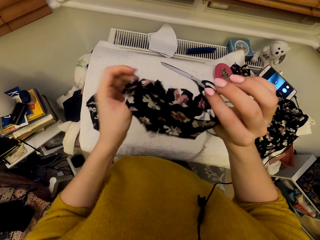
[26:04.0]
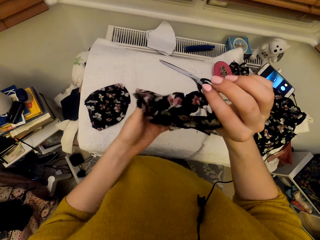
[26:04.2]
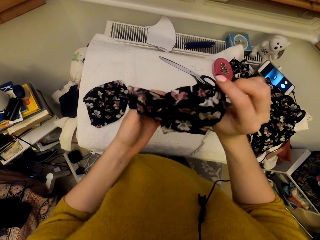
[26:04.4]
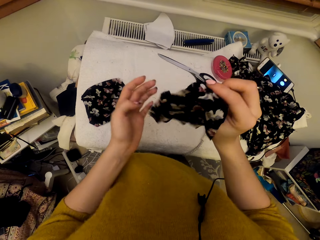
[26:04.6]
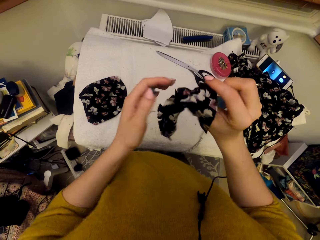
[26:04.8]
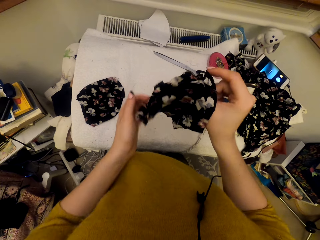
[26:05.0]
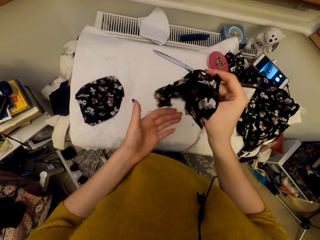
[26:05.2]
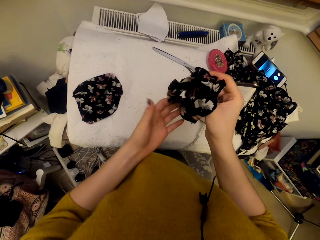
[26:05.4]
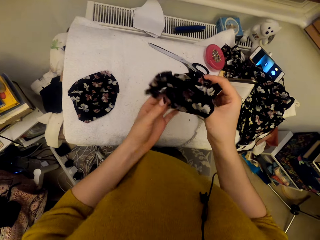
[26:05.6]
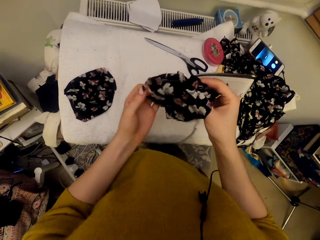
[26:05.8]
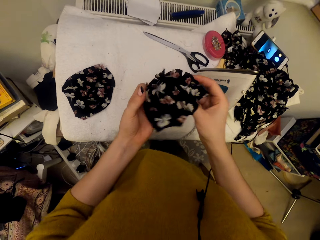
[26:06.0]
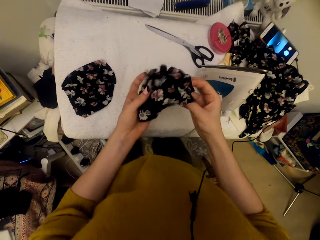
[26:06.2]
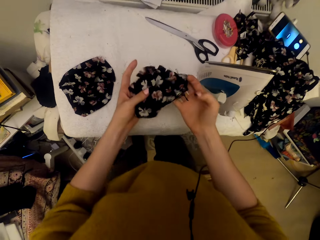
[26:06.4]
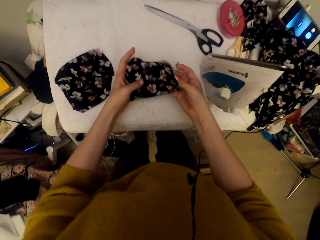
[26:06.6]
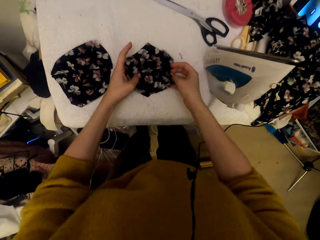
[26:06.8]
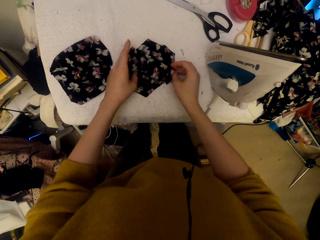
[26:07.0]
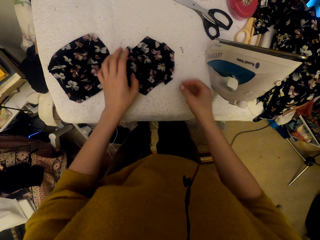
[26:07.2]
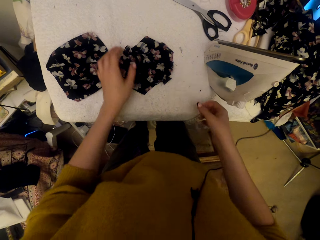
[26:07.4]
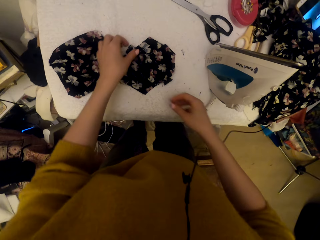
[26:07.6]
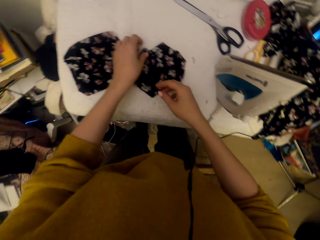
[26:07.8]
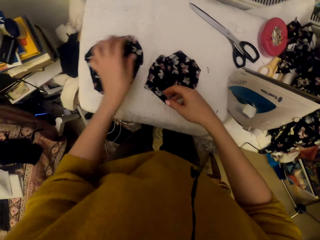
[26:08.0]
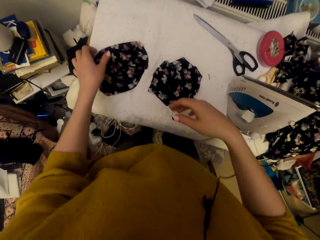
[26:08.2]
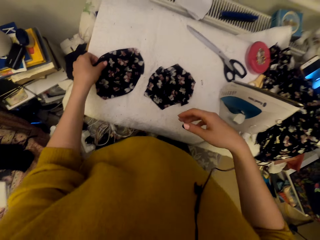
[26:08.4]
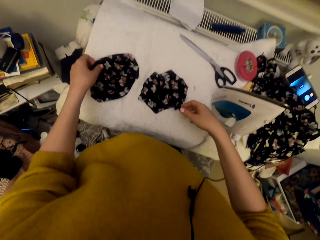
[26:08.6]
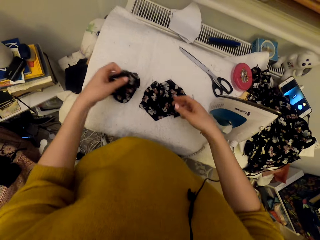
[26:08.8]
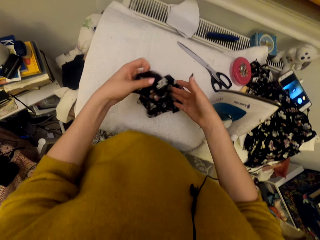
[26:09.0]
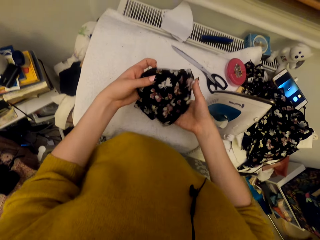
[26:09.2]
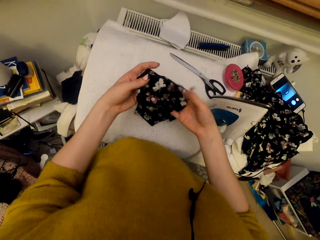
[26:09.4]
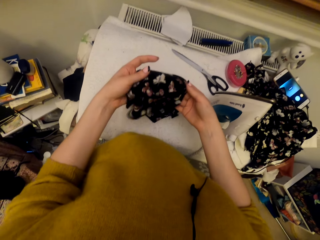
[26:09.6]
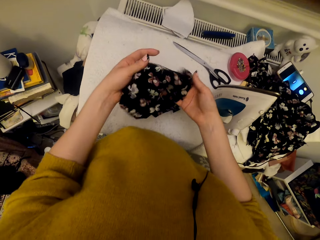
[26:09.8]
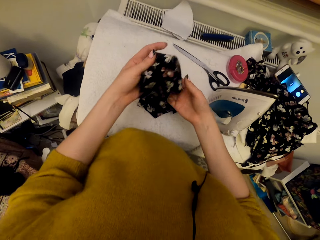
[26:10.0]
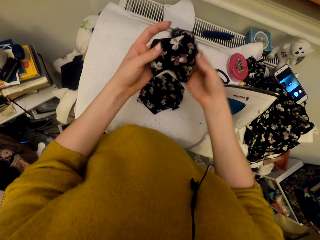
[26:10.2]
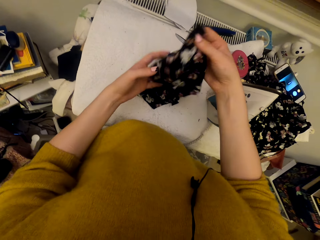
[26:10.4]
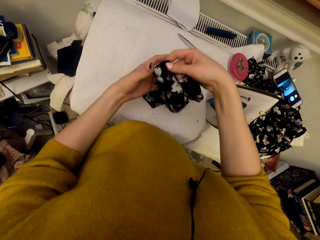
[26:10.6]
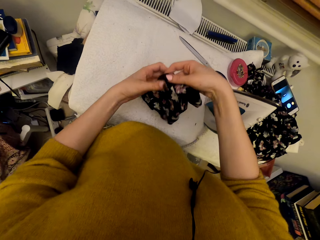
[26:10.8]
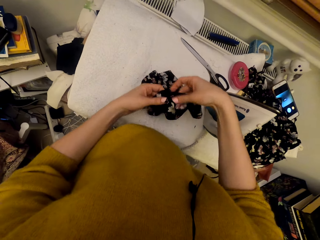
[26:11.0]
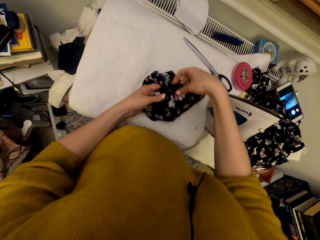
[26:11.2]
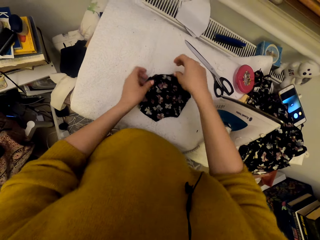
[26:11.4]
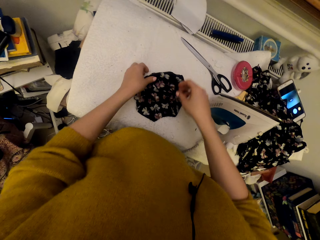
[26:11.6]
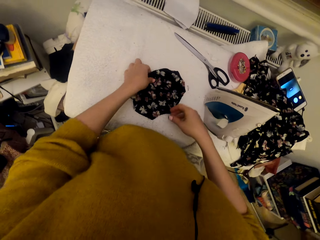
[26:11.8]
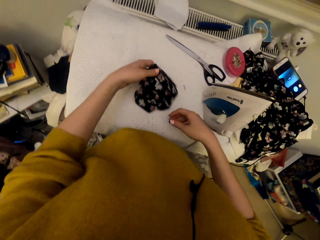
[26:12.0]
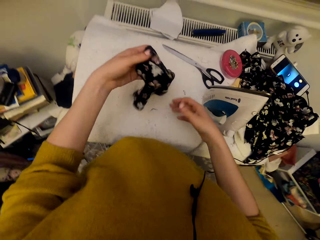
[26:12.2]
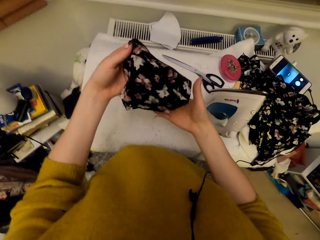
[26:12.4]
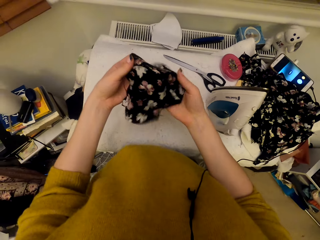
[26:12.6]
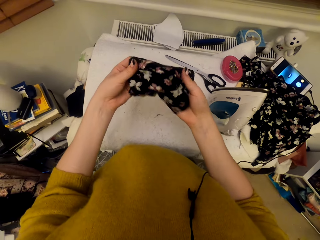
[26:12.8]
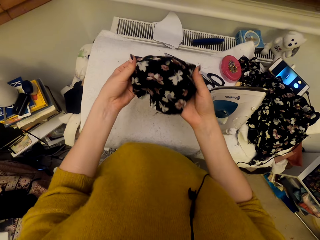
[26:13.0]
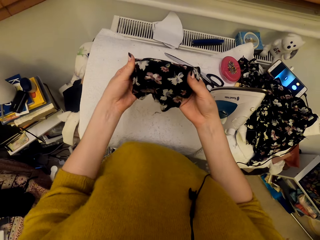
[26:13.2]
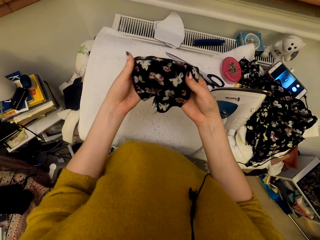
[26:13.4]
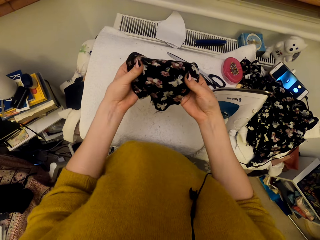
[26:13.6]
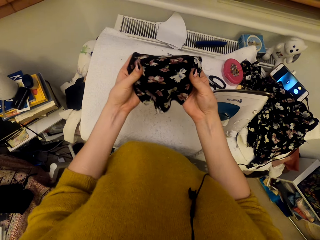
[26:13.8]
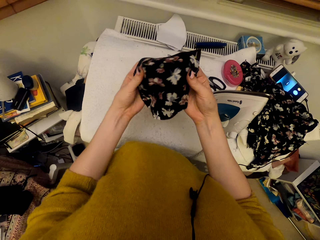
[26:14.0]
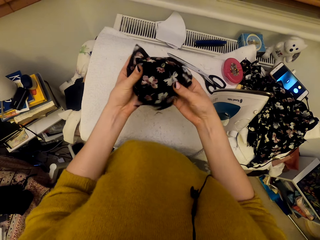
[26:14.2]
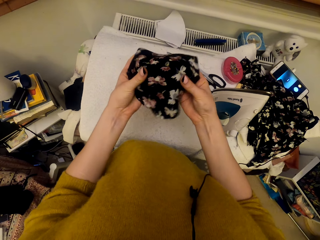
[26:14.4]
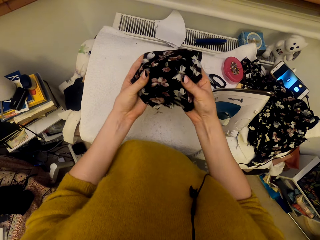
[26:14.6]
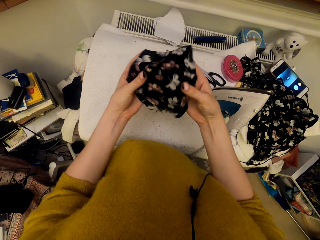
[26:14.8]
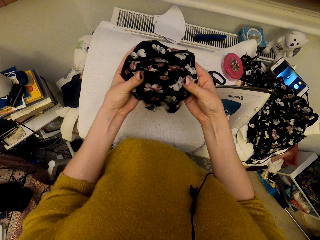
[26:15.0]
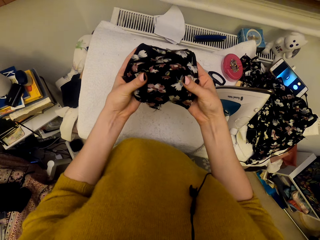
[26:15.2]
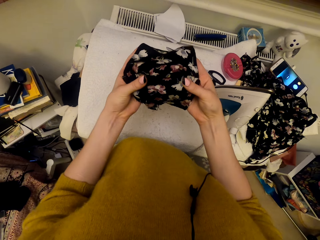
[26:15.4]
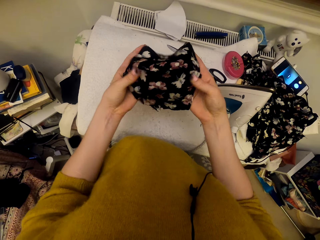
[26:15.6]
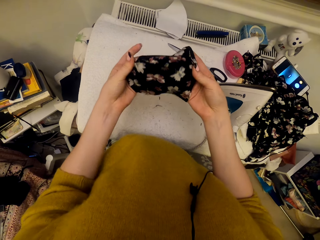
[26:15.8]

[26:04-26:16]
The camera wearer puts the cloth piece on the worktable. They pick the cloth piece on the worktable, adjust the cloth piece, and drop the cloth piece on the other cloth pieces. They pick the cloth pieces and adjust the cloth pieces.

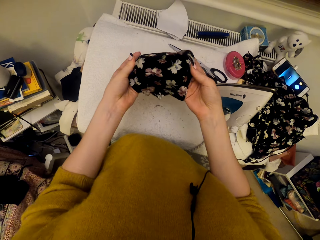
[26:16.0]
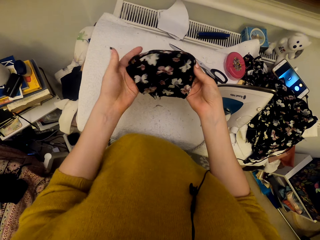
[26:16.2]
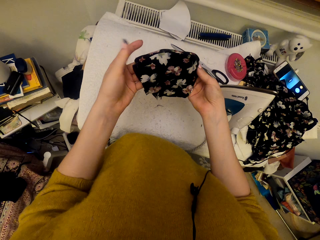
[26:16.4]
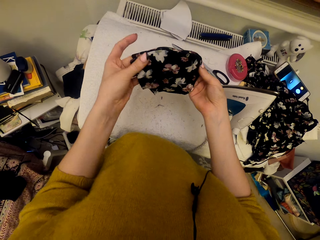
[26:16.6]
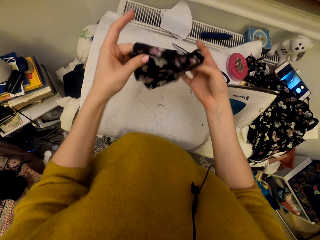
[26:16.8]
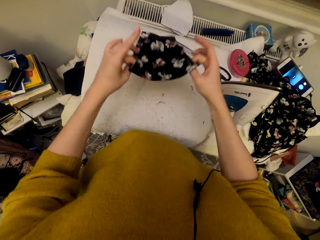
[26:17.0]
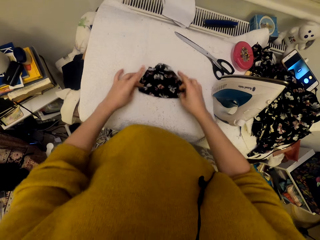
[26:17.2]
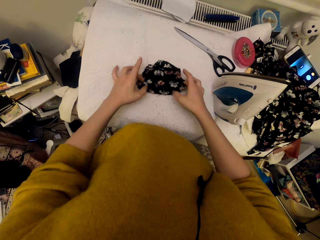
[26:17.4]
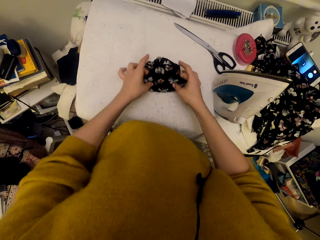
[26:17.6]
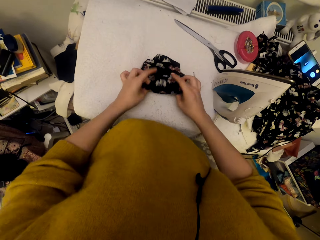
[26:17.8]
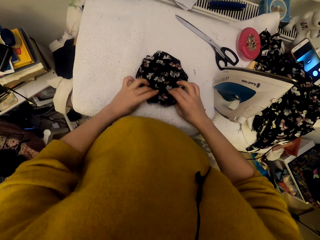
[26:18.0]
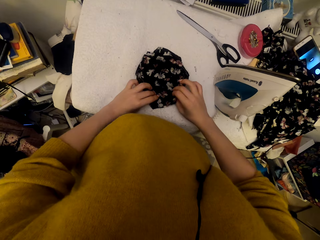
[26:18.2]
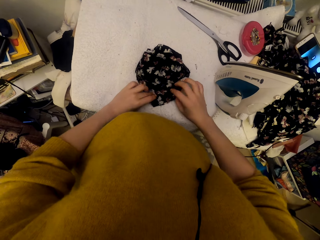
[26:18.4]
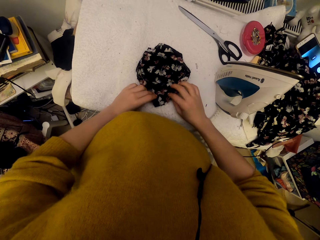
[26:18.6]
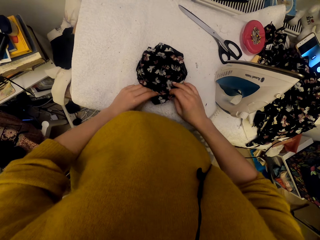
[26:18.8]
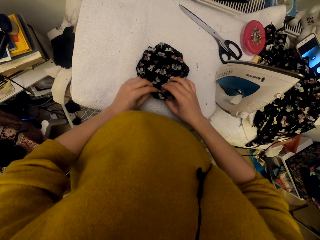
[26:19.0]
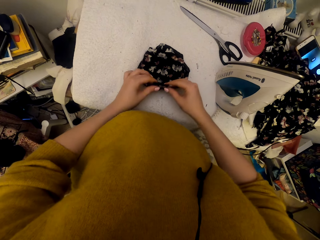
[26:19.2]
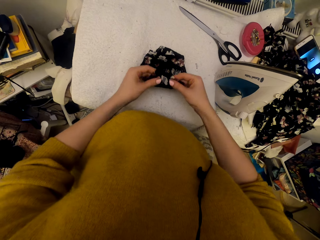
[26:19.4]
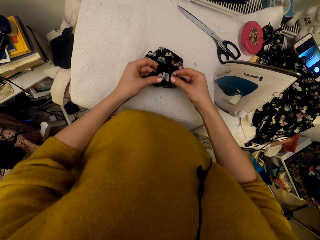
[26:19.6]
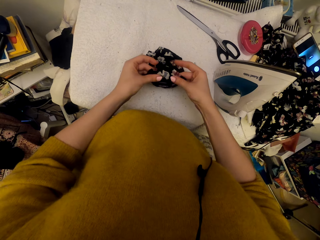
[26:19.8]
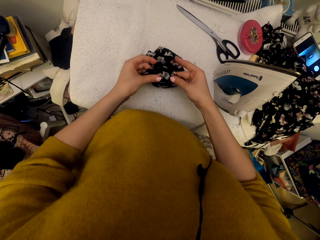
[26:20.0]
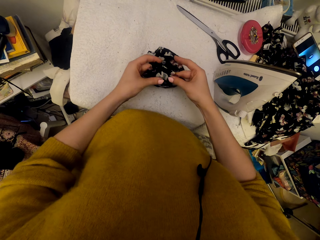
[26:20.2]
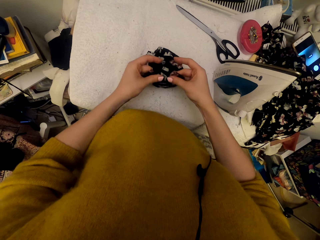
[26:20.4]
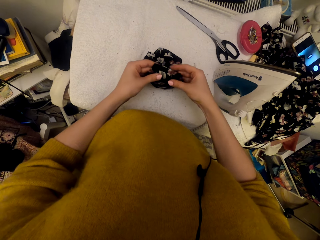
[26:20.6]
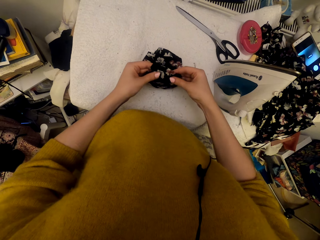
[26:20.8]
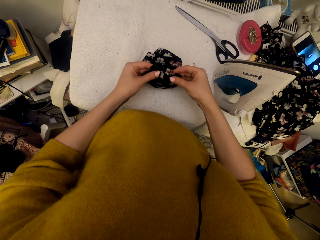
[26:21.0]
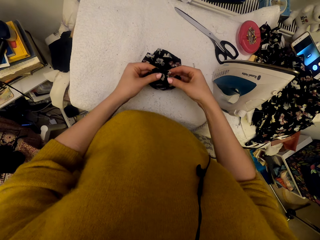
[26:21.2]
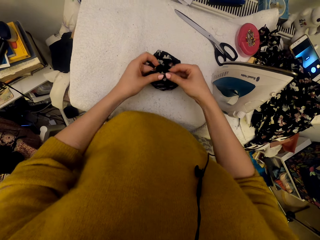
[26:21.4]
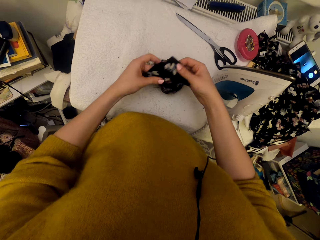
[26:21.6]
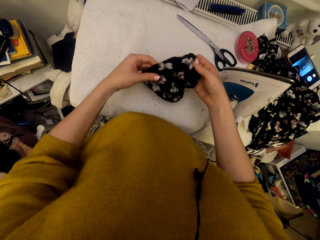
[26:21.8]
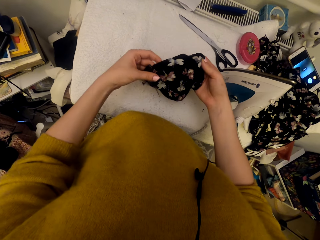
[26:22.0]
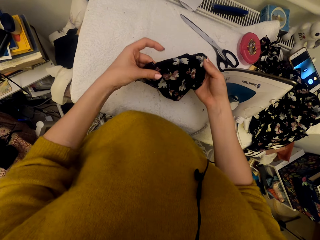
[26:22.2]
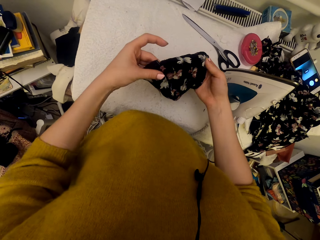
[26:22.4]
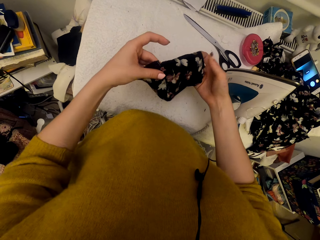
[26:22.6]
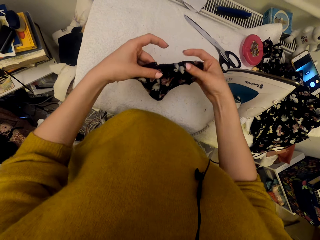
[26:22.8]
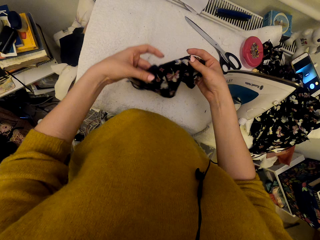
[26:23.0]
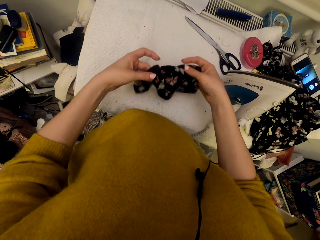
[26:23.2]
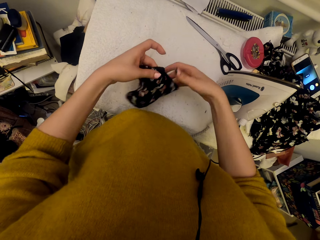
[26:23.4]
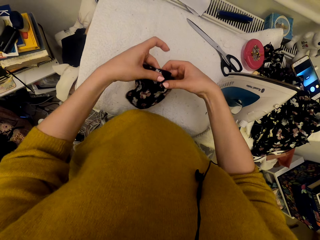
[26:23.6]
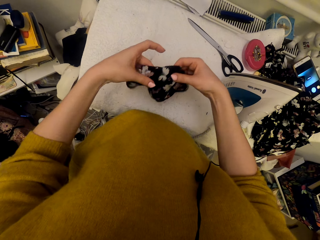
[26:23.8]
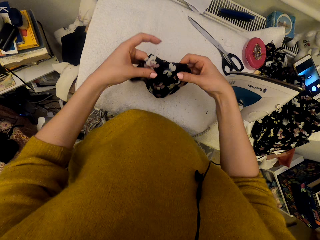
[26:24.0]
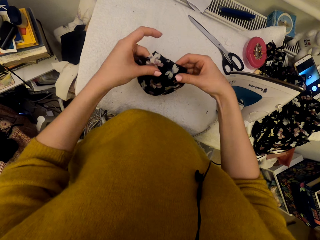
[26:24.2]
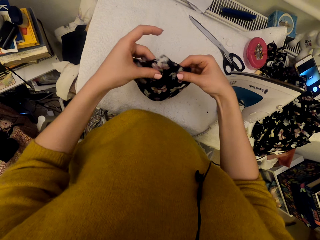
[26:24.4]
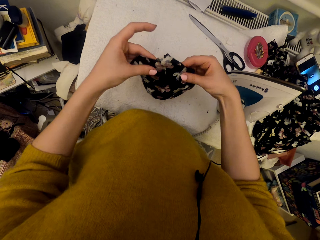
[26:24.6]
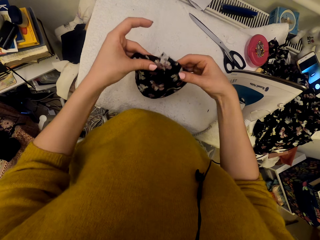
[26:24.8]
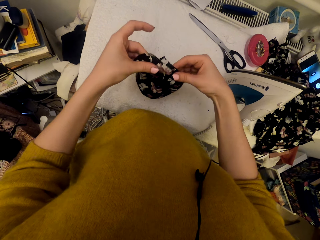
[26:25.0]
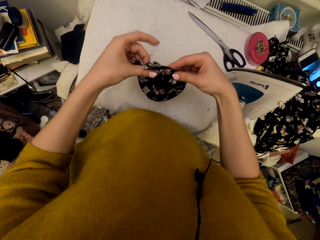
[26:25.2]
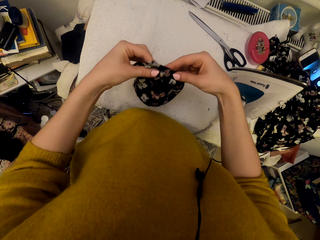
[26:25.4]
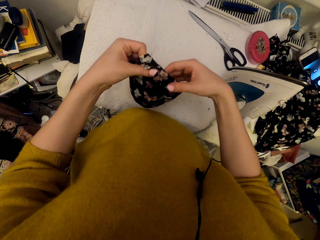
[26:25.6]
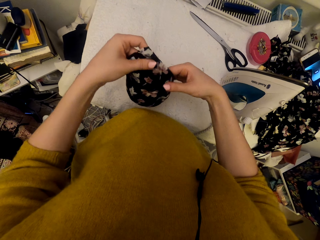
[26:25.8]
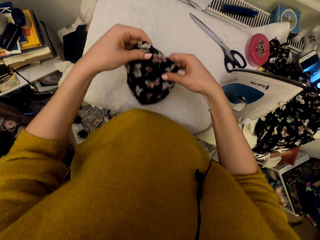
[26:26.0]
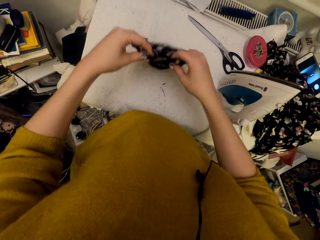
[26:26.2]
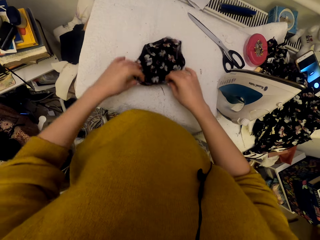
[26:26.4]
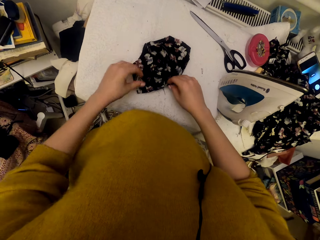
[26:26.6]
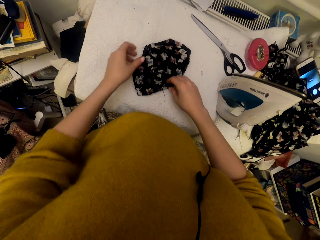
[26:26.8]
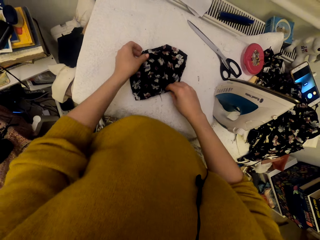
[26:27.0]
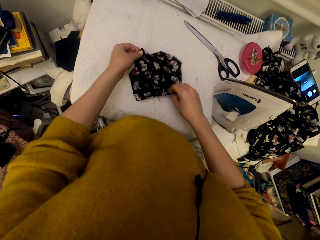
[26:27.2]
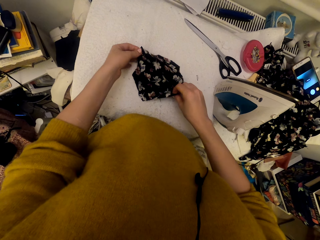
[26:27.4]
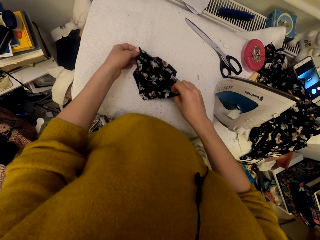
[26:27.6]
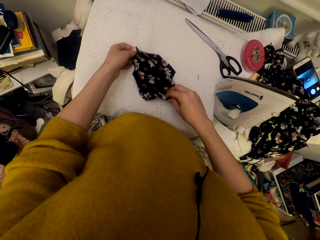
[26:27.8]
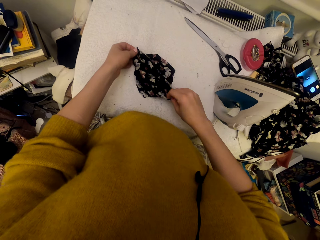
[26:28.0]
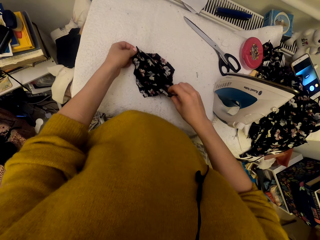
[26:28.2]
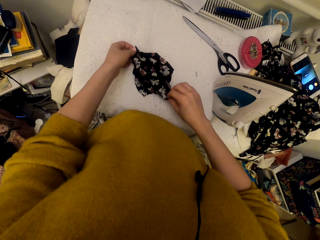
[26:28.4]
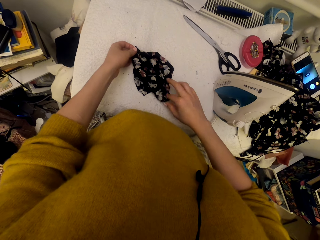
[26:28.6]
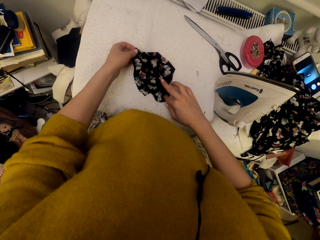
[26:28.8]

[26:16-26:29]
The camera wearer puts down materials. They move the materials, align the materials and put down the materials.
